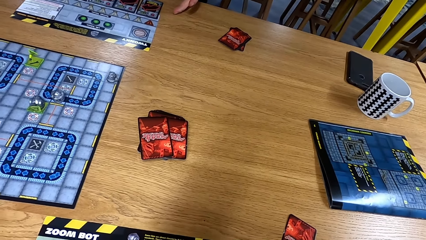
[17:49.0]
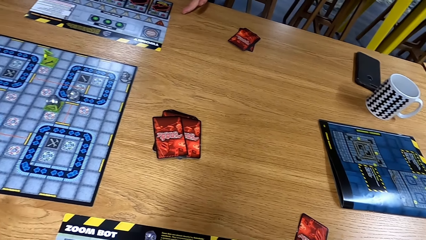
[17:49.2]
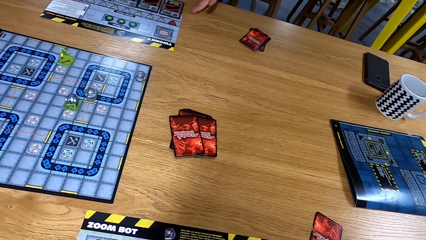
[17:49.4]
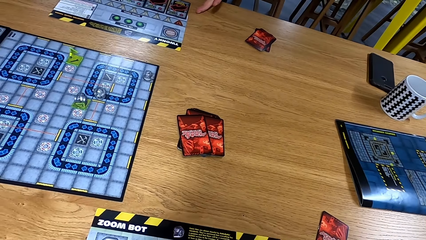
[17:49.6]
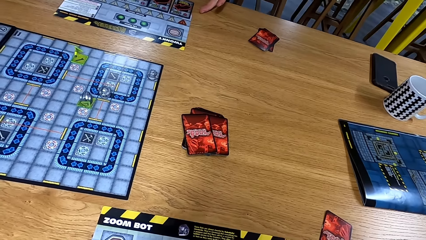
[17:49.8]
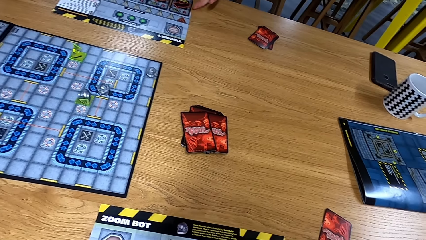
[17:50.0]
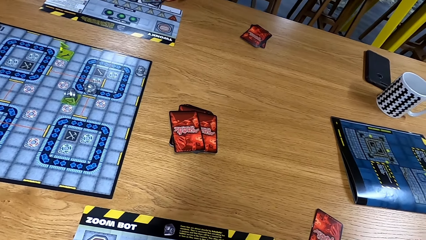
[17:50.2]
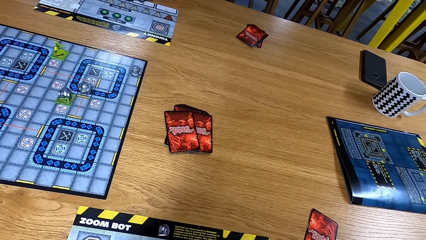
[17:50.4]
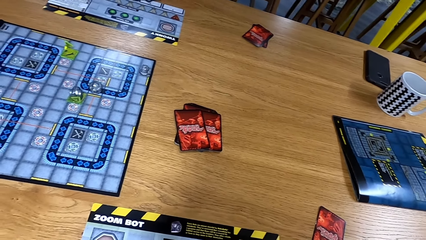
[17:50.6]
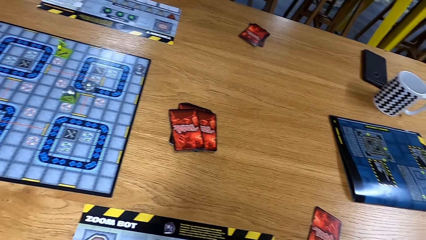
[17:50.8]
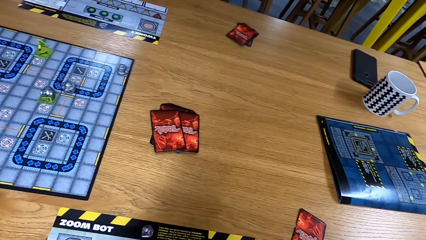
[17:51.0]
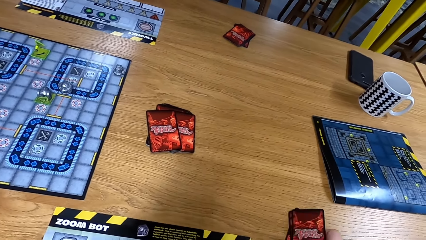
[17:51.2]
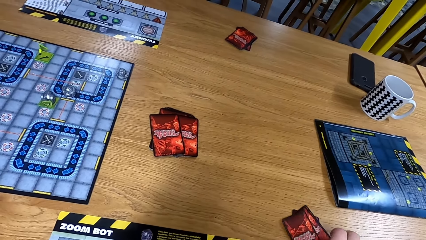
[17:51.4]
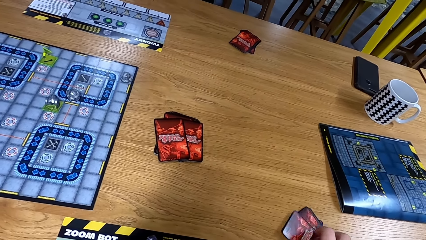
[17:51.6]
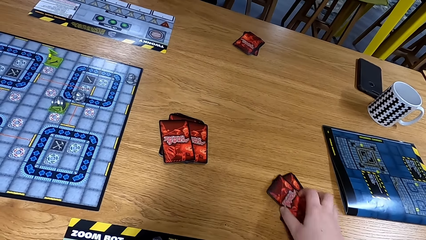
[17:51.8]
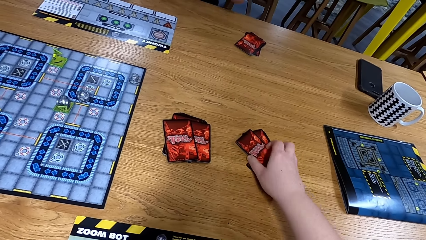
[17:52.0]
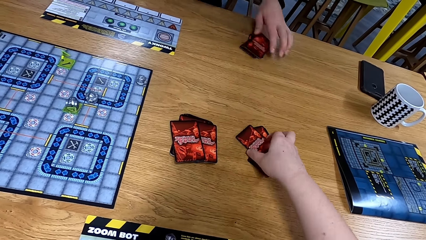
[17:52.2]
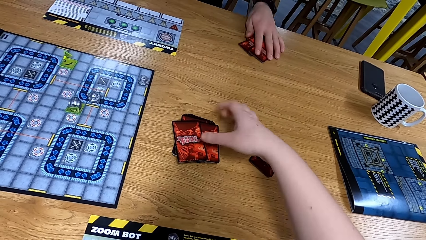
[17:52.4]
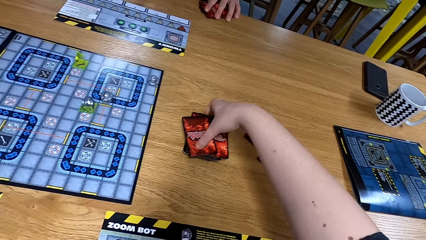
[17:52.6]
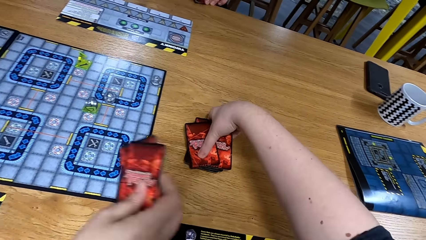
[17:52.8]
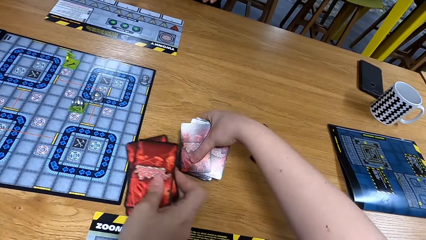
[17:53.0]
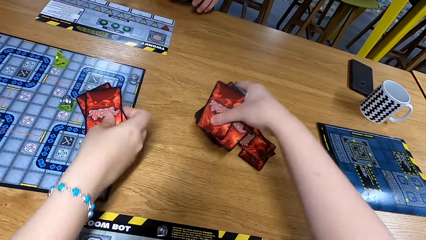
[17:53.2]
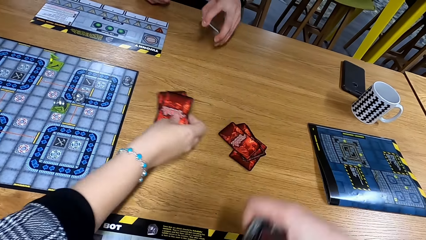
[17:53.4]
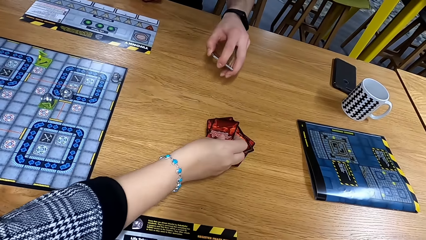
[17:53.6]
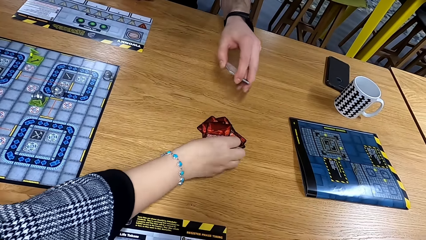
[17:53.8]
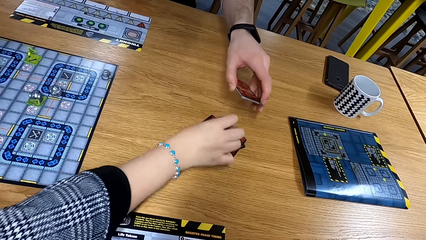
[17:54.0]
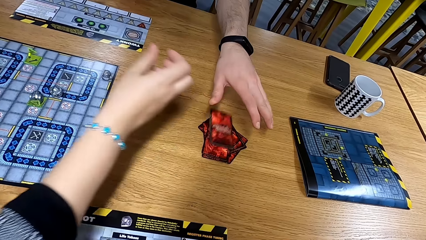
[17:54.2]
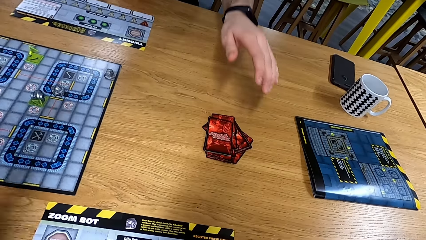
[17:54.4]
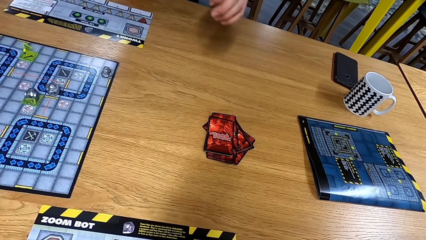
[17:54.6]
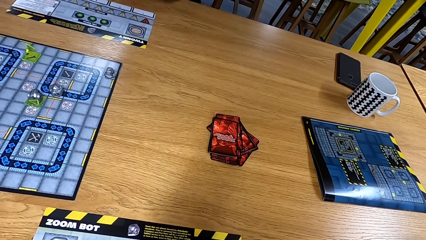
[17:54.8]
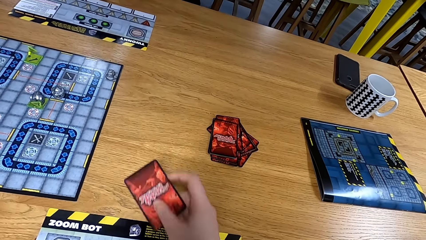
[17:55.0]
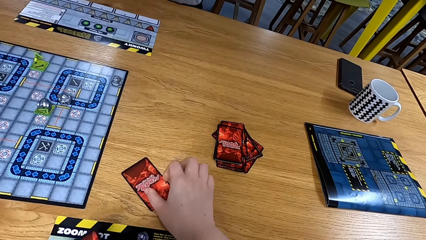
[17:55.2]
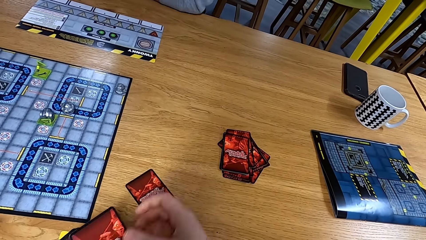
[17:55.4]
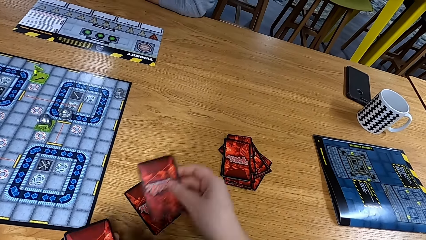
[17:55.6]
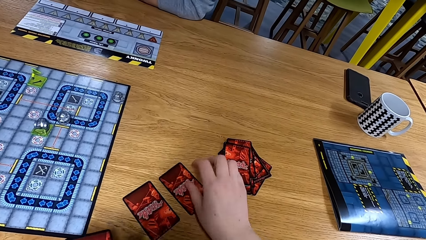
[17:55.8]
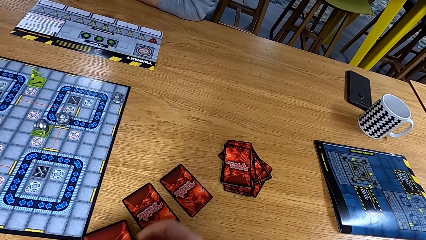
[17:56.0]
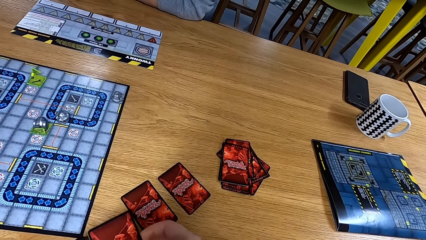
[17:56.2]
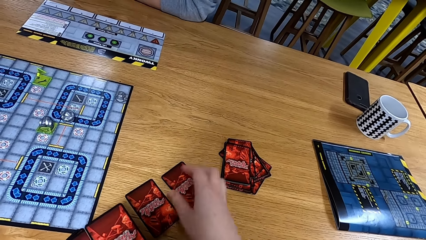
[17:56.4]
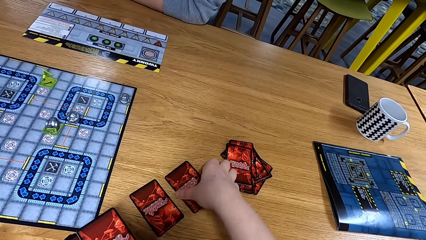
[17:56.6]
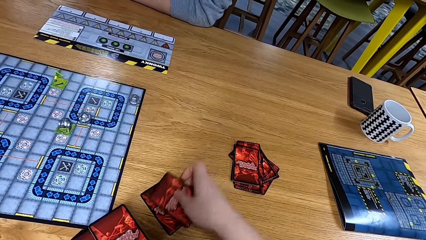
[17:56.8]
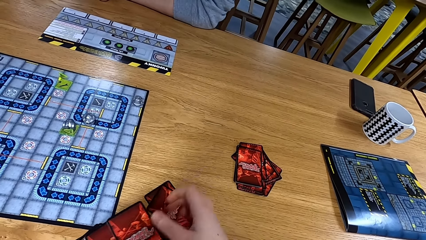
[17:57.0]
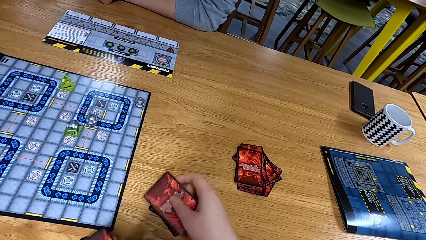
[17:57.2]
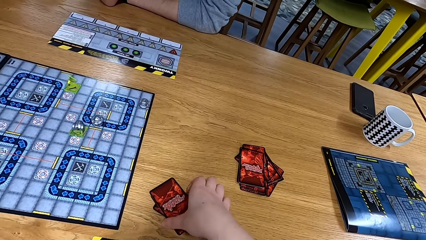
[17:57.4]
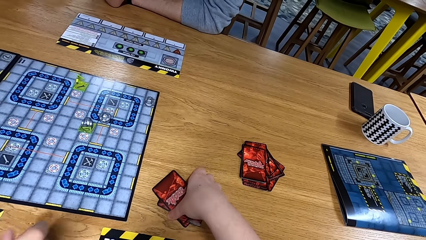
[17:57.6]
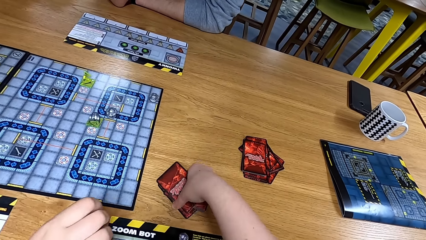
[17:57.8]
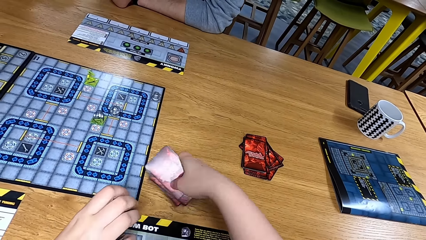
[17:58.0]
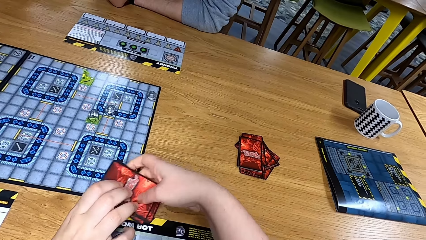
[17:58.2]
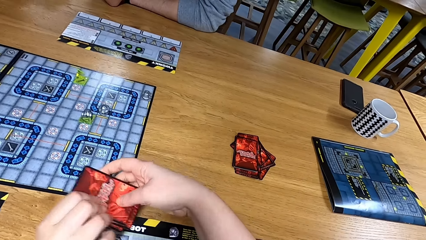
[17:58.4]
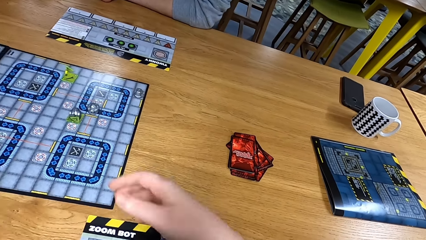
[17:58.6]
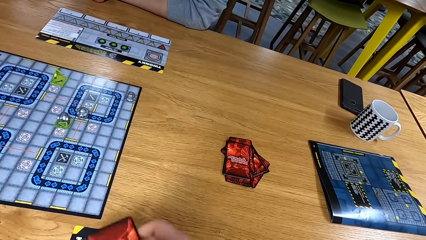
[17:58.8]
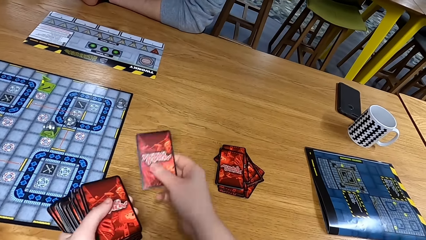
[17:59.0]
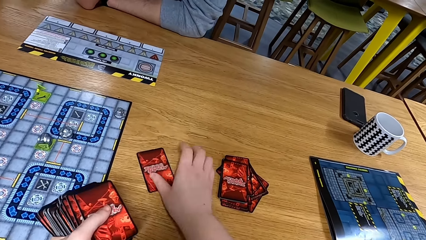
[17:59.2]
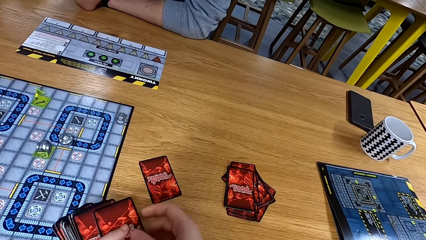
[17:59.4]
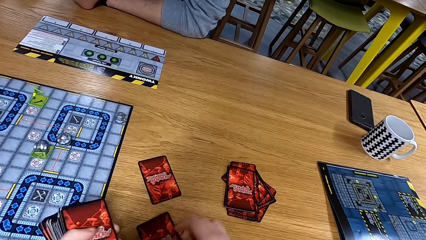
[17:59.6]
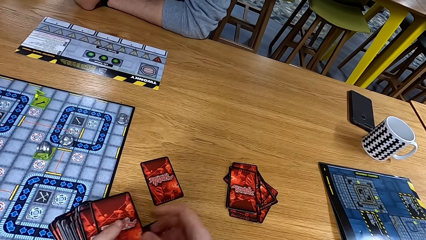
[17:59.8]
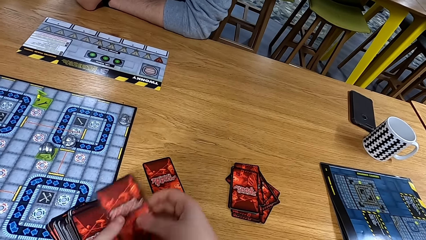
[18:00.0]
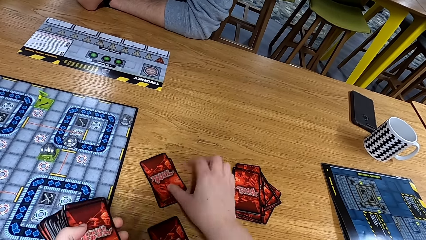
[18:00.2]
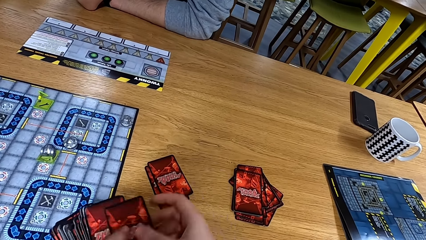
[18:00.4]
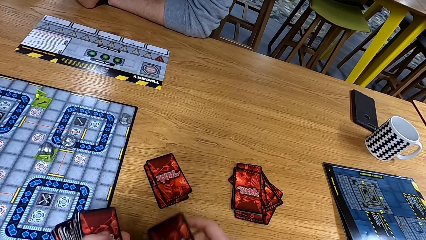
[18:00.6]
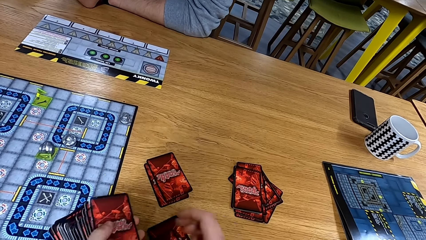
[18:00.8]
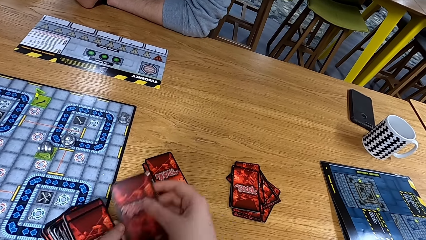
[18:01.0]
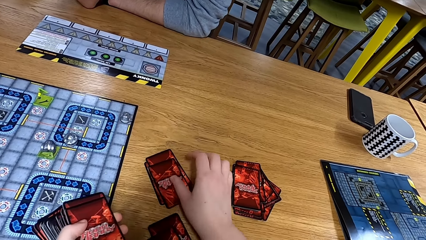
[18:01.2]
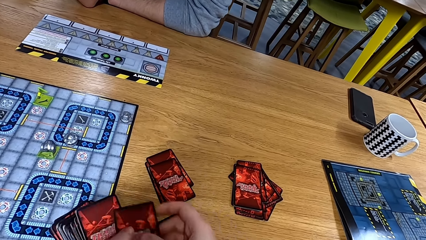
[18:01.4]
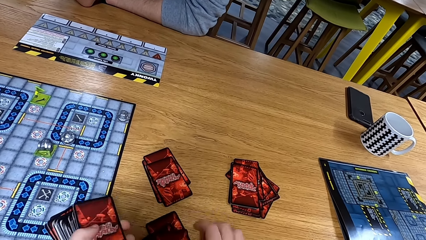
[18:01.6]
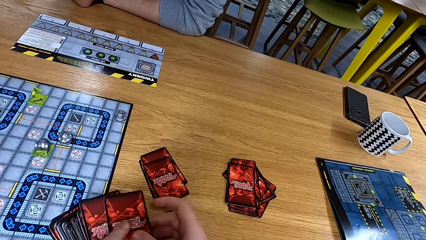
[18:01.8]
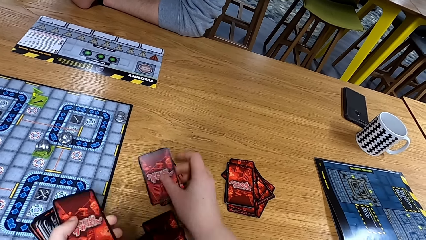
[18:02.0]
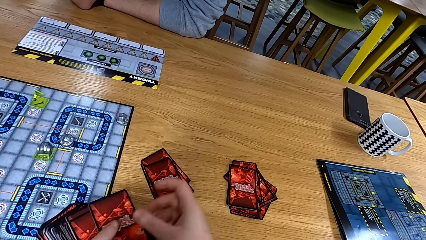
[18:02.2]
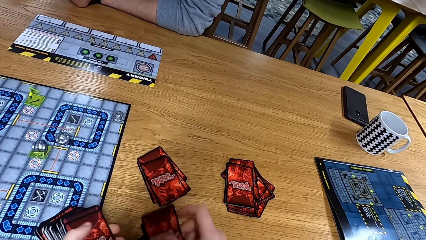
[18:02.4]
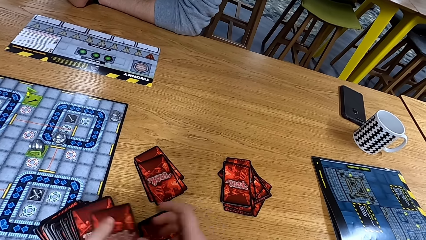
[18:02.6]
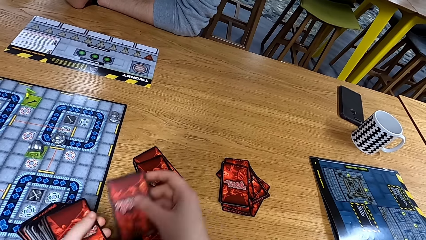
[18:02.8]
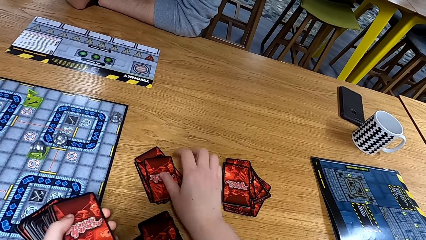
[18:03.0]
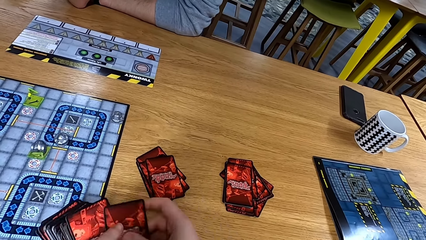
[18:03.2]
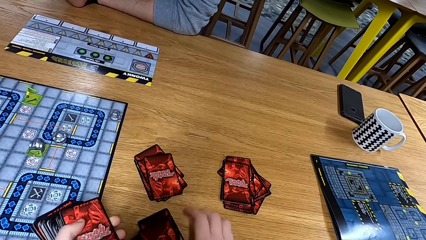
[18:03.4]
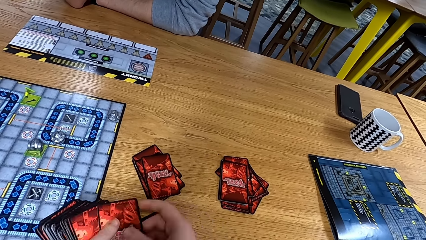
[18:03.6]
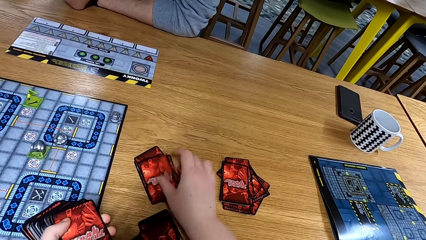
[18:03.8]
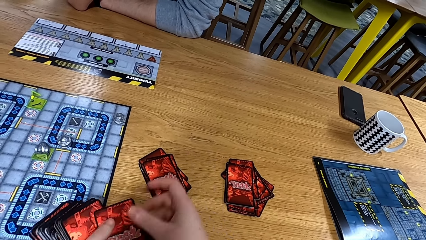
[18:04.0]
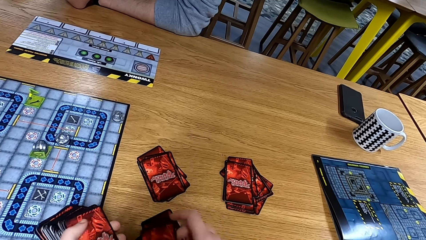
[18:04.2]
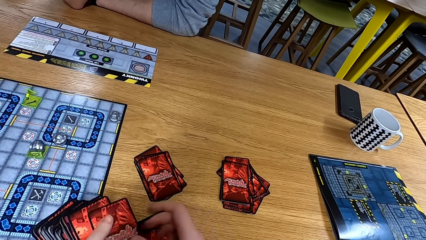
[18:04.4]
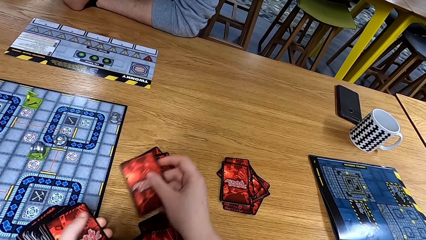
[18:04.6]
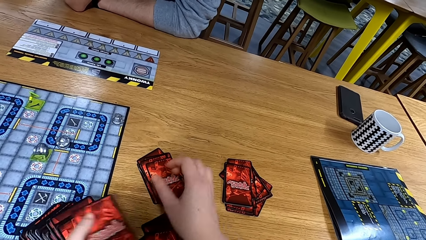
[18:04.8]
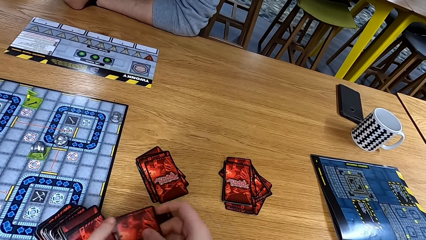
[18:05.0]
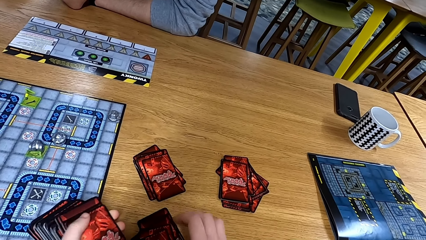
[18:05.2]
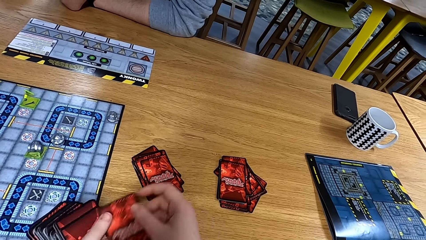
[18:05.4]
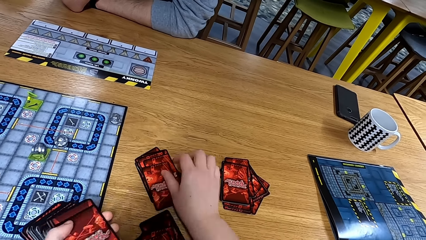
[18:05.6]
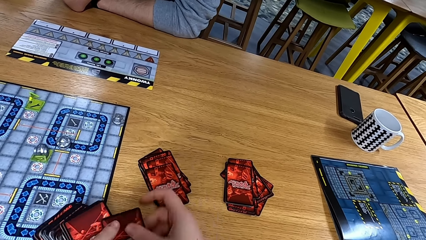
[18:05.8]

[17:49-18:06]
The camera wearer places the cards on the table. A person moves the cards. Another person places the cards on the table. The camera wearer picks up the cards. The other person puts a card down. The first person places the cards on the table. The camera wearer puts the cards down. They spread the cards on the table. They hand over some cards to the other person. They put the cards down.
